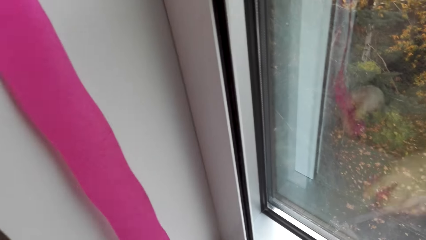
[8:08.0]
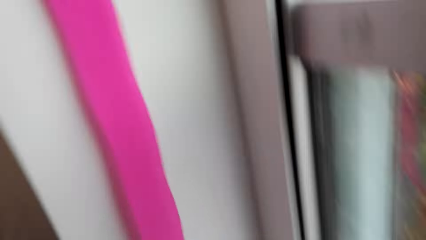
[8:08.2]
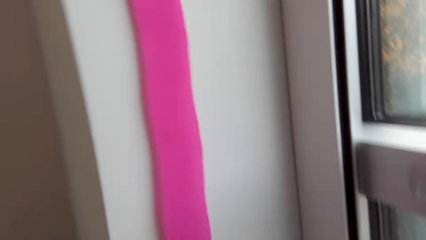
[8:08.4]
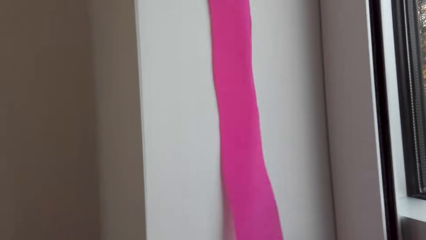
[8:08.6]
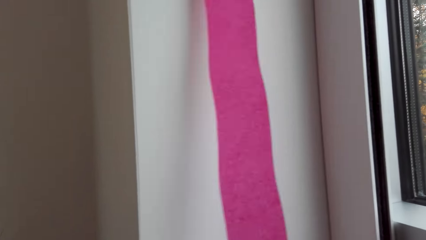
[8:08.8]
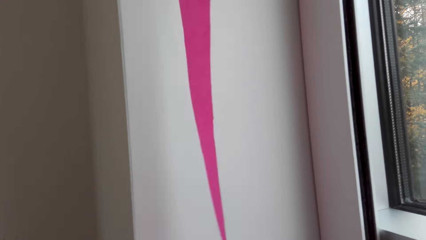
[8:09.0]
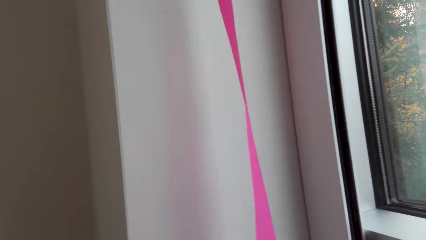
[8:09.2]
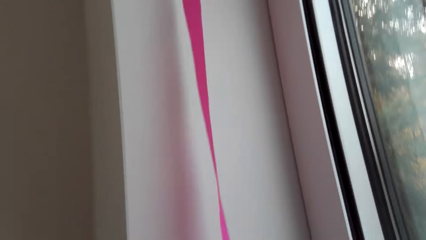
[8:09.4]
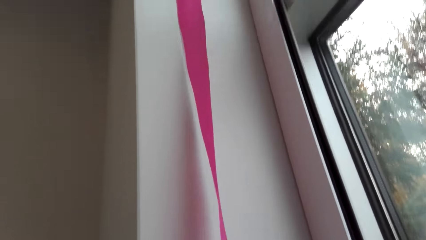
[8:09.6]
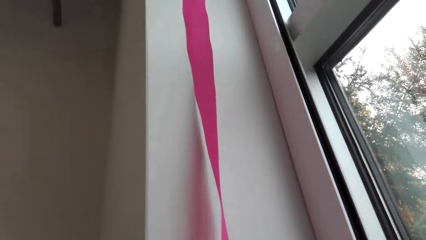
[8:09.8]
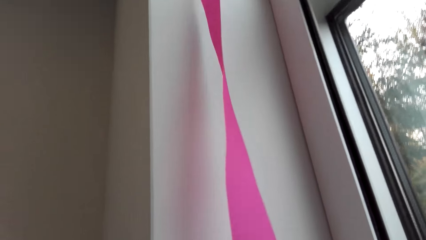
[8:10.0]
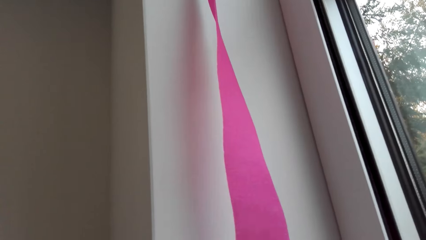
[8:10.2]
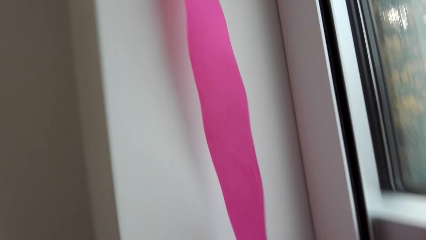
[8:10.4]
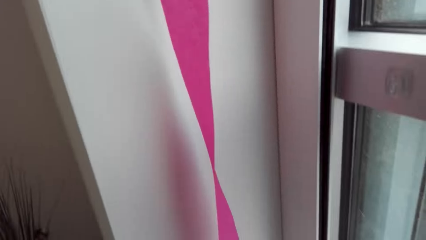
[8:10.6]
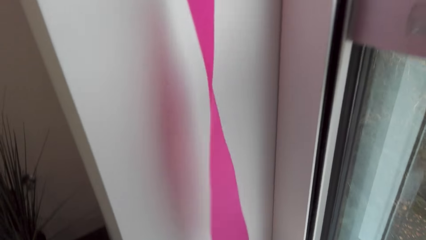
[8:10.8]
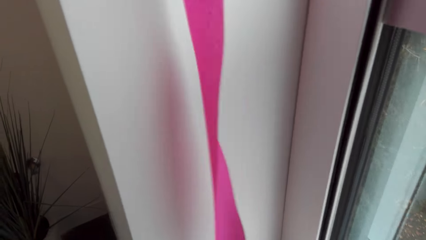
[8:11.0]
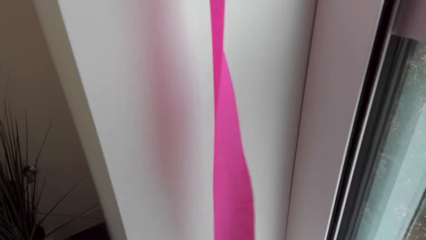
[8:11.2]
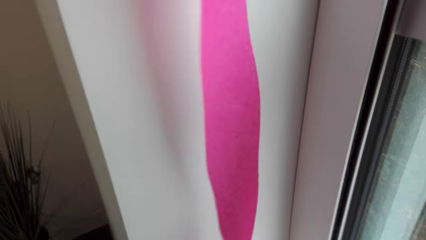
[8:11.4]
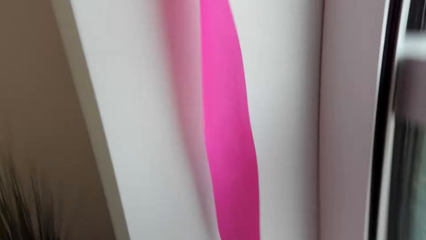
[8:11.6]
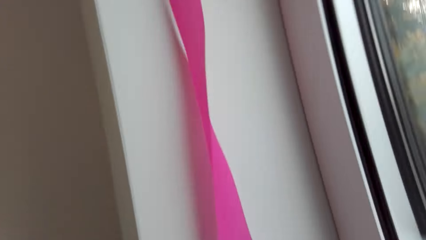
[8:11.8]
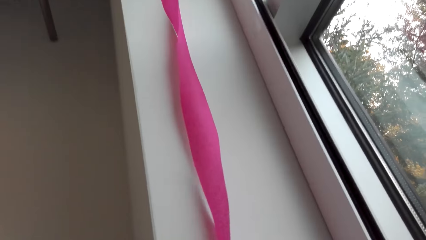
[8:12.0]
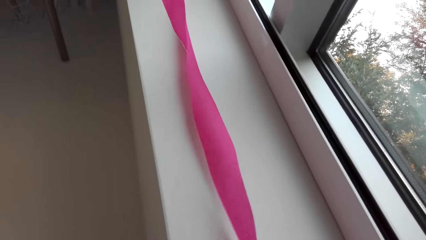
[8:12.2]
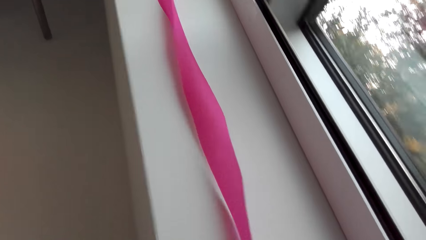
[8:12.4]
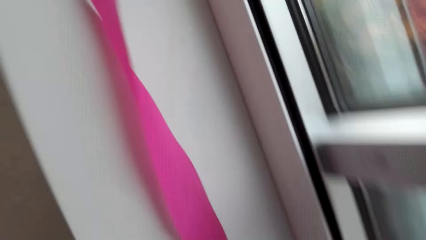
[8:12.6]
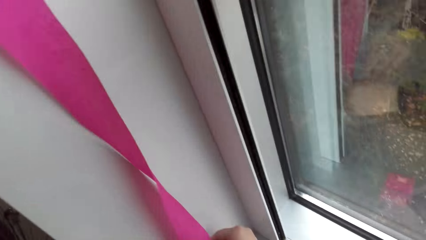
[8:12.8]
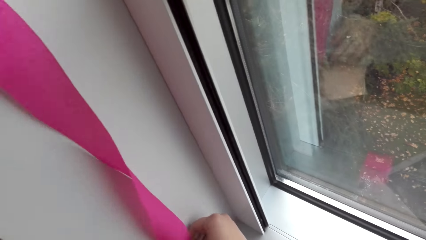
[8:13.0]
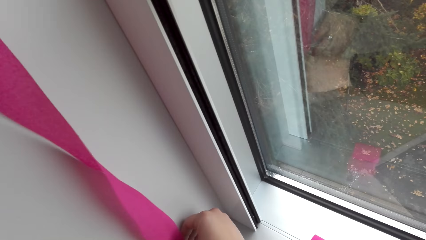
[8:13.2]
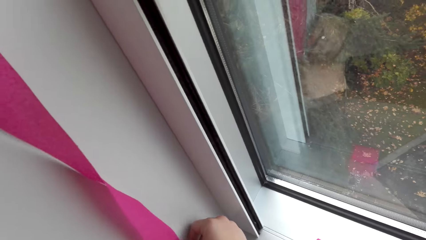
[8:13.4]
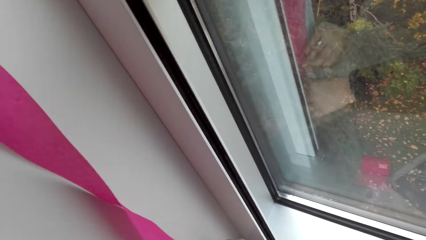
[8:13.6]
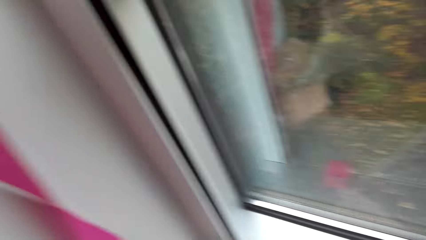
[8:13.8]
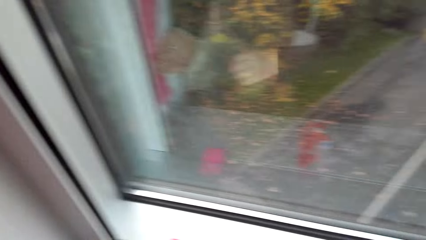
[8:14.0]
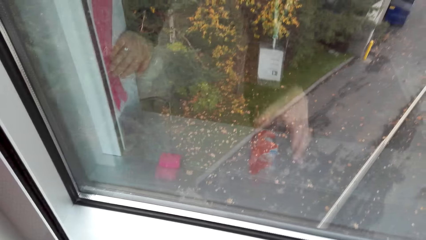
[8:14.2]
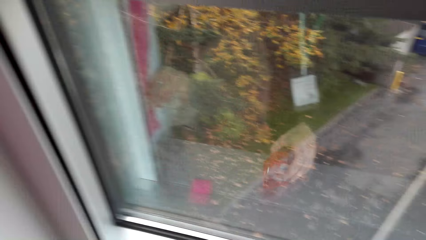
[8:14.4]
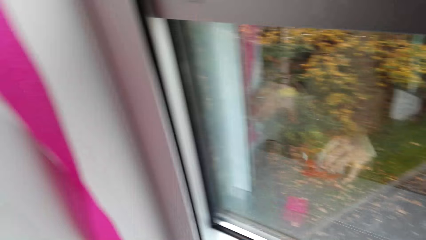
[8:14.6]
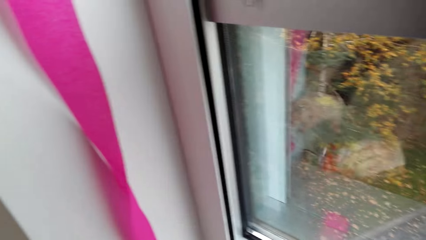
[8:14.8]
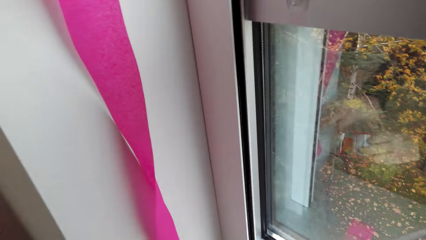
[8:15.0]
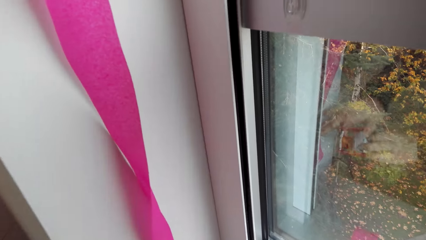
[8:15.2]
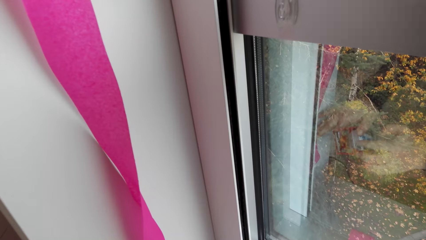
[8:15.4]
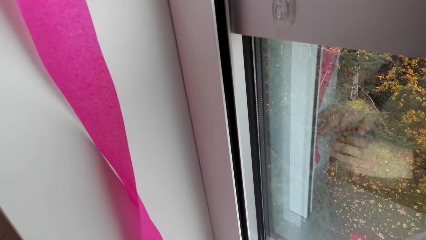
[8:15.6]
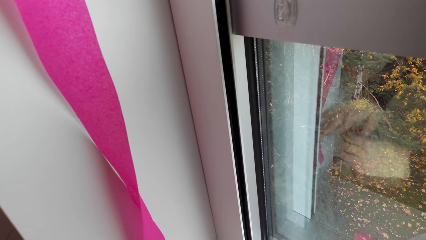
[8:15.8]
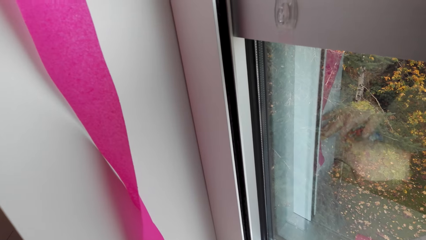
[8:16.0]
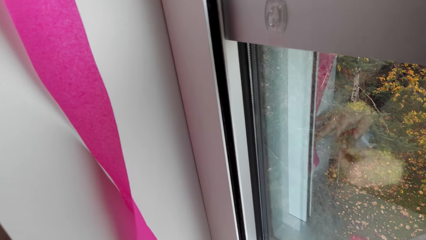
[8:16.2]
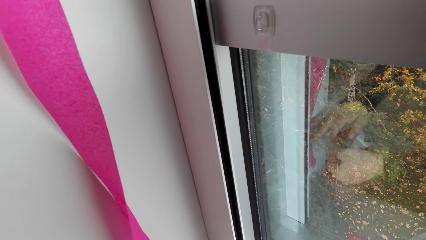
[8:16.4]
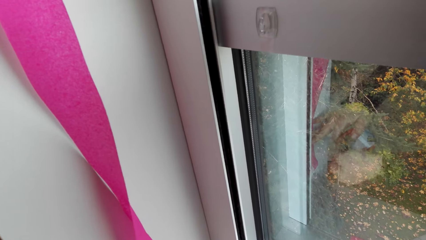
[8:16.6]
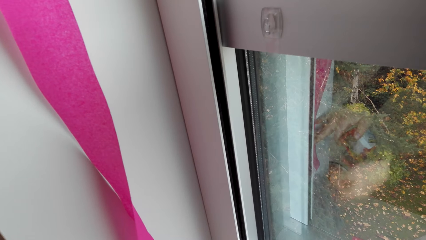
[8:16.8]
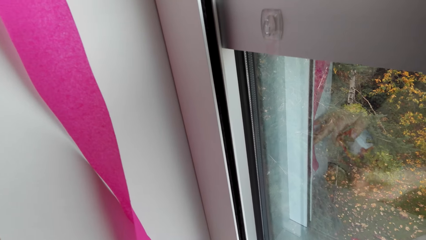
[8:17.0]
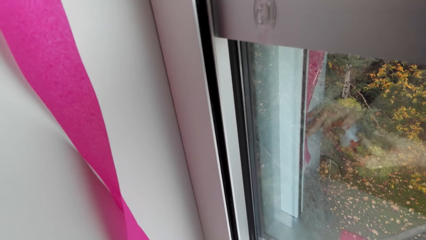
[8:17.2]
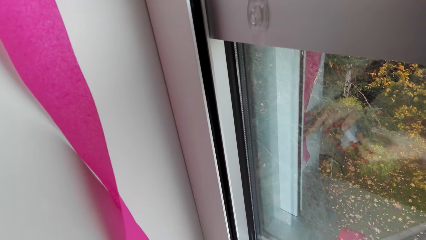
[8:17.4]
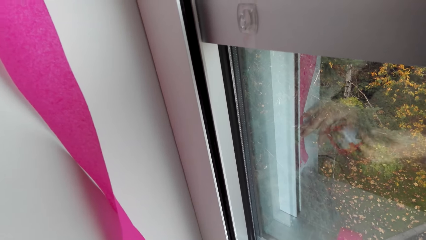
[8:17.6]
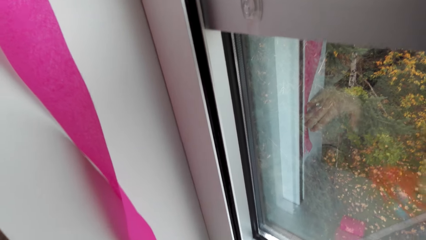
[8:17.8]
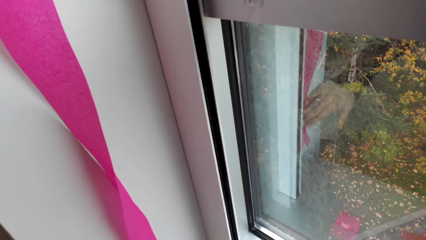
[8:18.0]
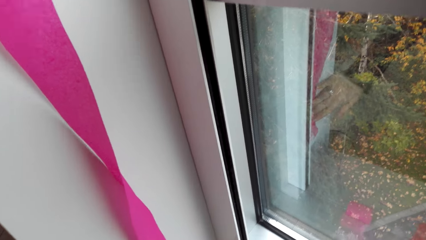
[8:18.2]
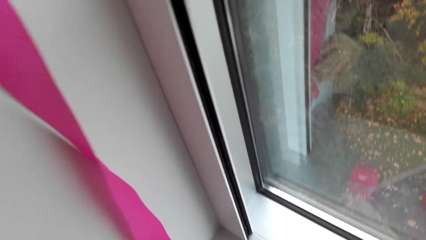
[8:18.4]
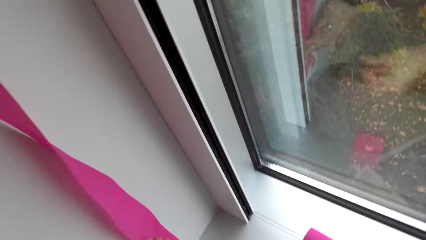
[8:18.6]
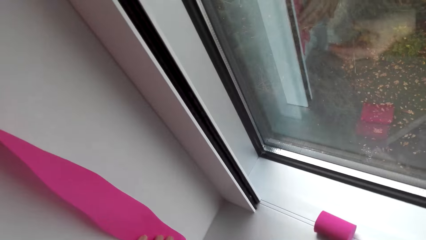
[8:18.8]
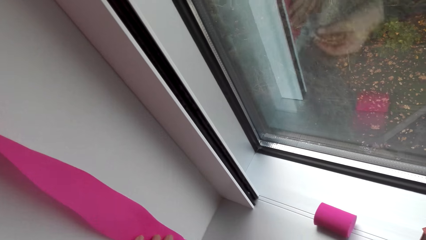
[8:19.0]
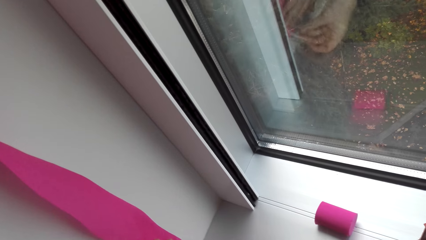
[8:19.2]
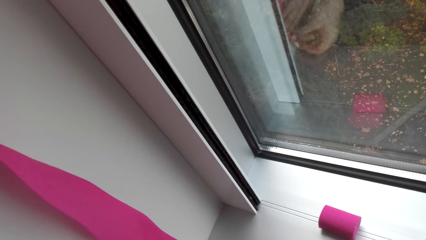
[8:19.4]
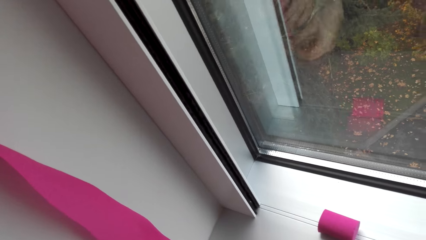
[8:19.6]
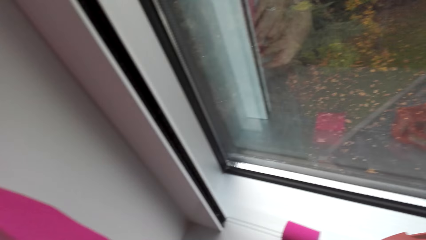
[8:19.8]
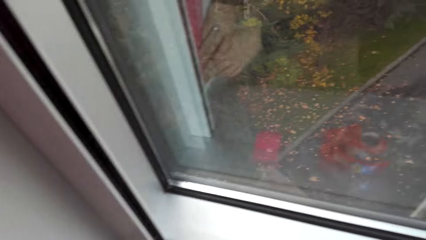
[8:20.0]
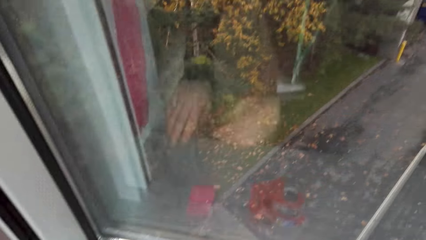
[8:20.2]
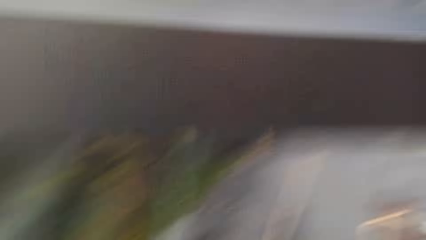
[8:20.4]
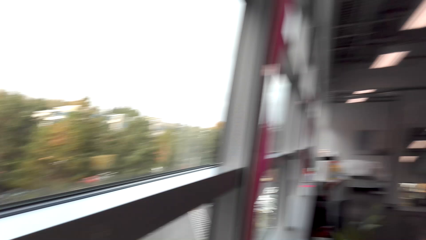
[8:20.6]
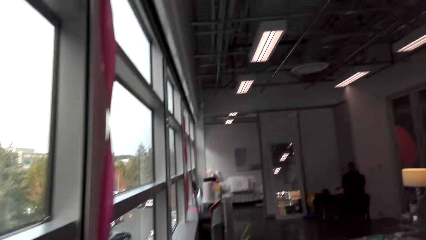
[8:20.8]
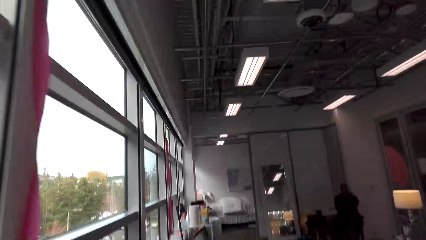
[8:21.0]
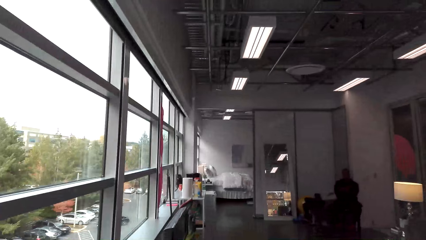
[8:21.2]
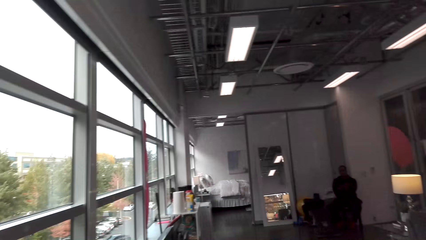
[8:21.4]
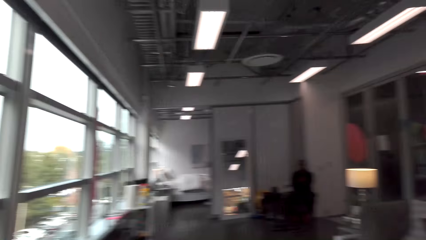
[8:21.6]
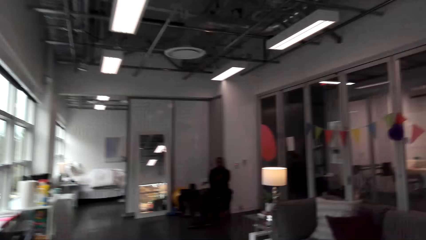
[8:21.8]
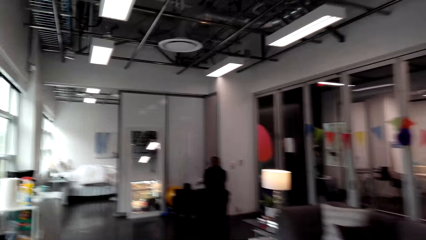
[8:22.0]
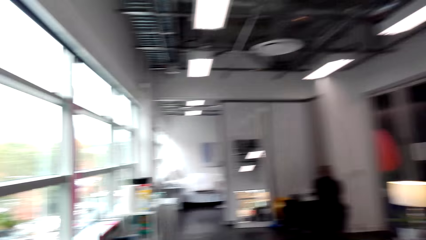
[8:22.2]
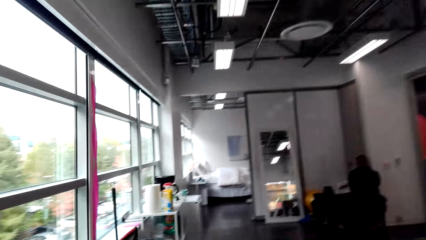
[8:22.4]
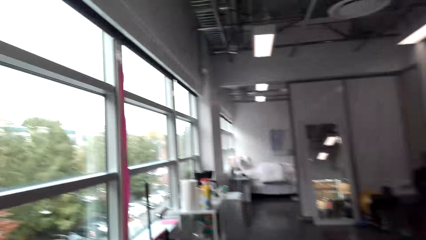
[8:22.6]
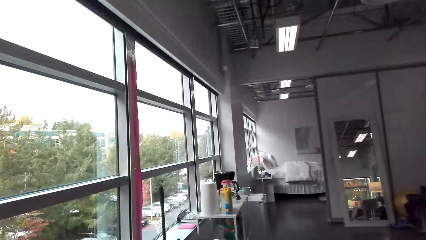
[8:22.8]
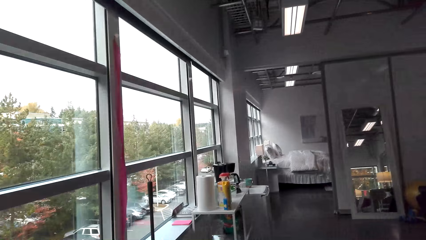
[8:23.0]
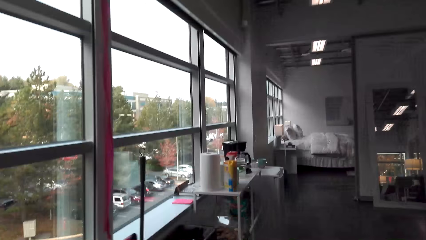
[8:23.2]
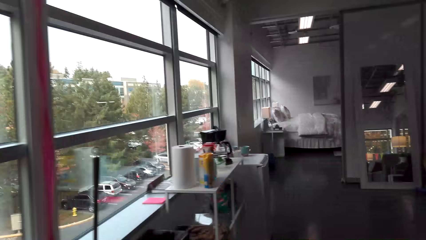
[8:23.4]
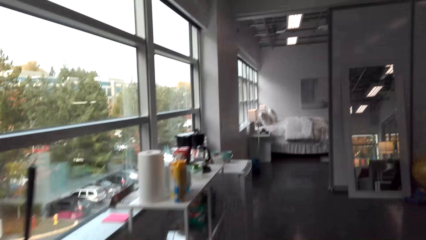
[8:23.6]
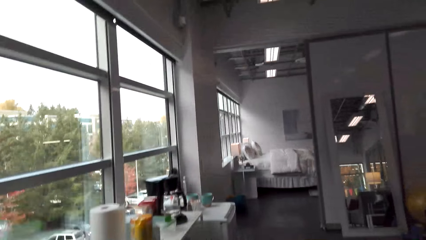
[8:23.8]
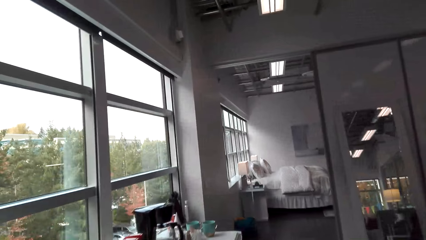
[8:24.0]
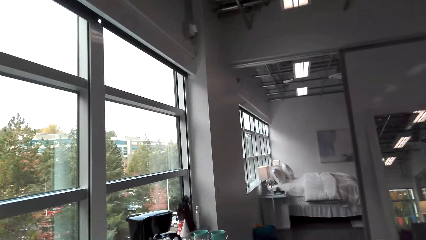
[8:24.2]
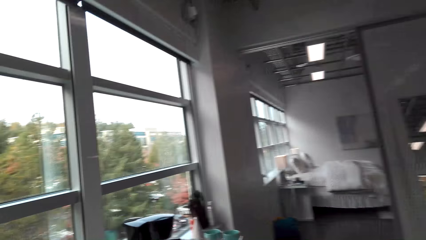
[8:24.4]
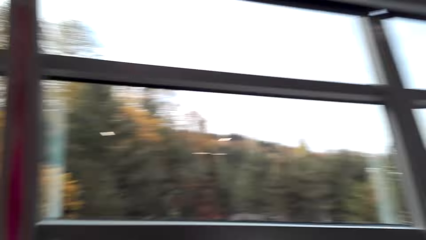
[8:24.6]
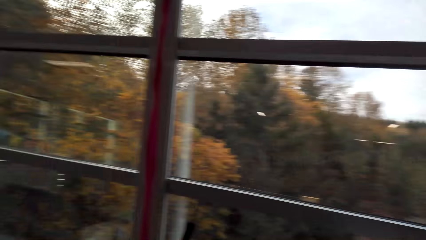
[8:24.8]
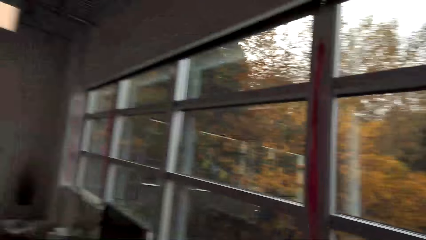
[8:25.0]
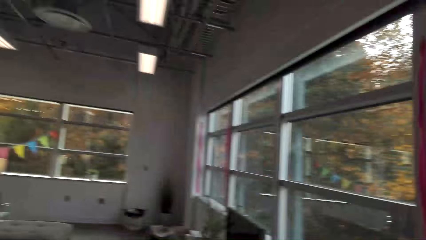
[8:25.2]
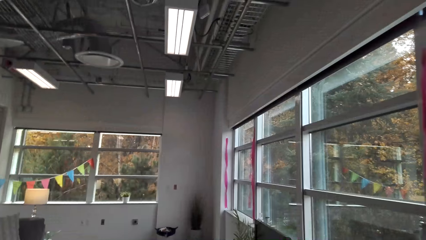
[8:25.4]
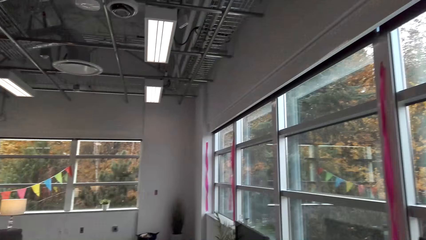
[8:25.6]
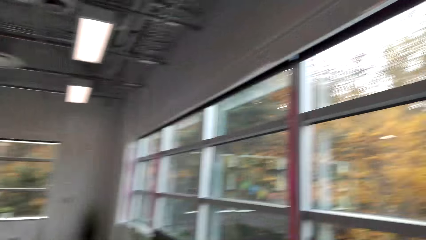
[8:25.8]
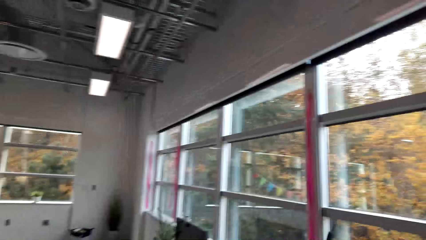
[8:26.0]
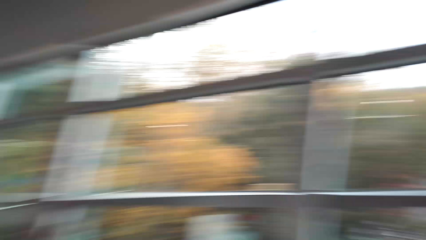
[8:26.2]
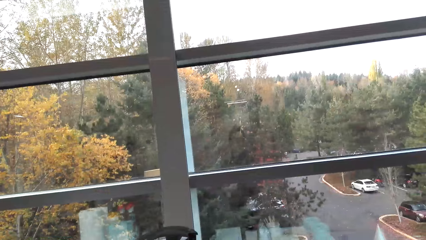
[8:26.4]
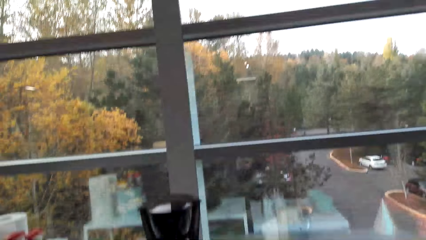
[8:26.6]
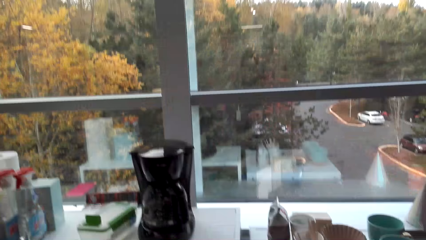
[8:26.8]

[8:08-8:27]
The camera wearer puts the piece down and rolls the ribbon. They pick up the cello tape, cut the piece of cello tape, stick the piece of cello tape on the ribbon, and cut the piece on the ribbon. They stick the flower on the wall. They move around the room.
